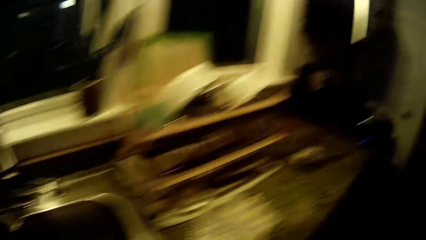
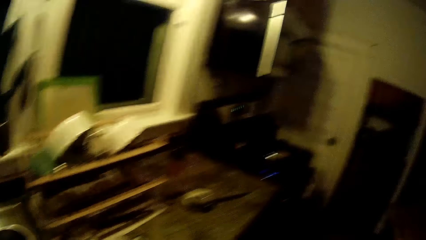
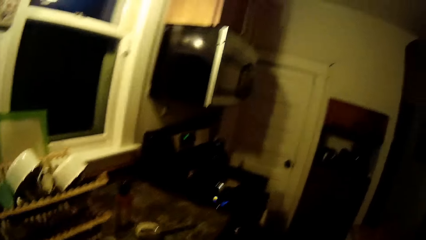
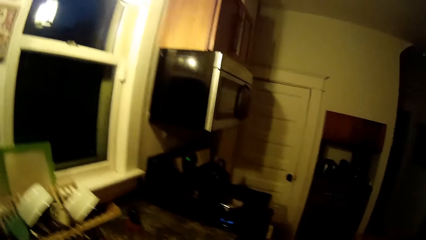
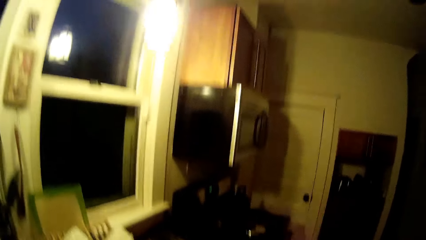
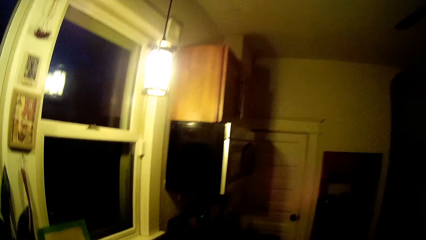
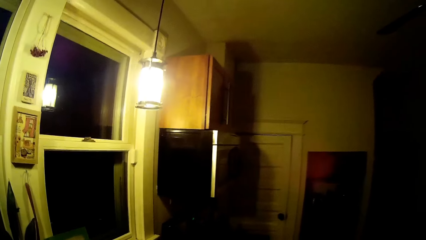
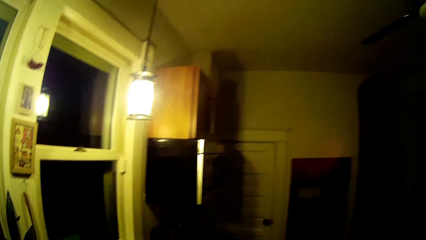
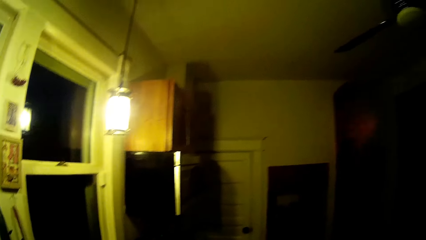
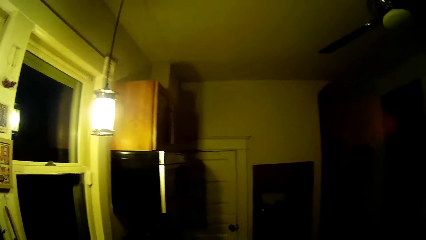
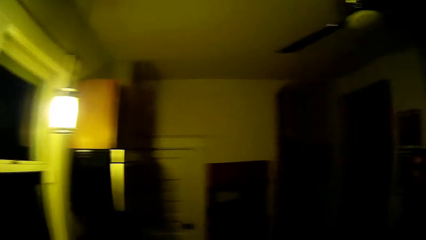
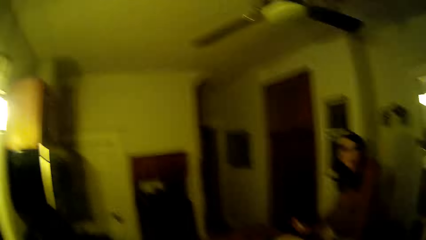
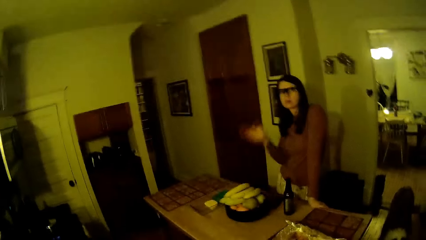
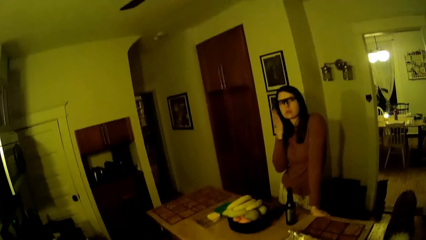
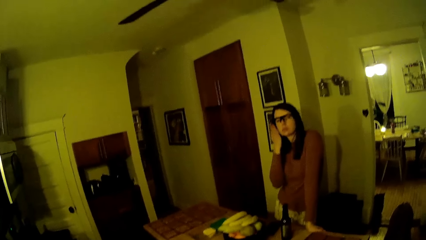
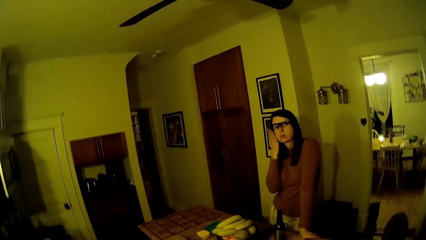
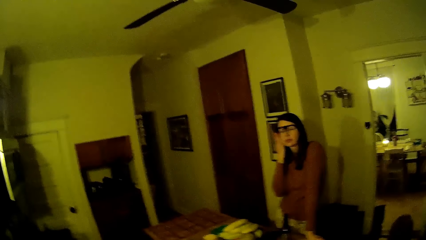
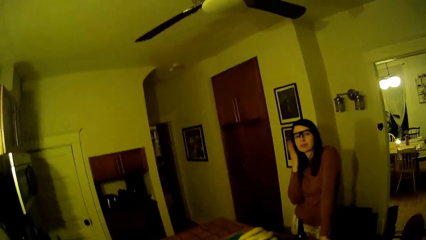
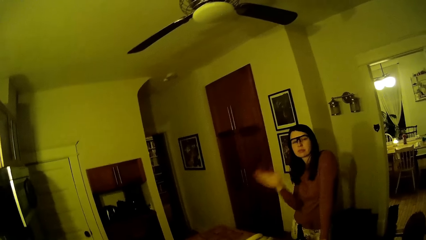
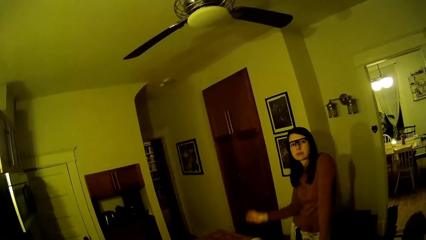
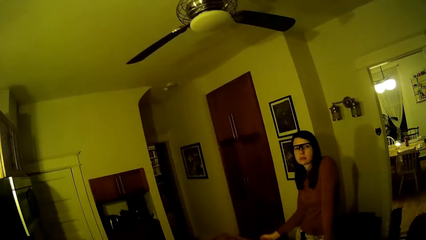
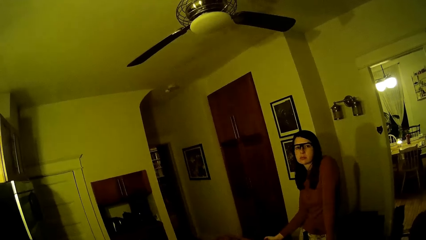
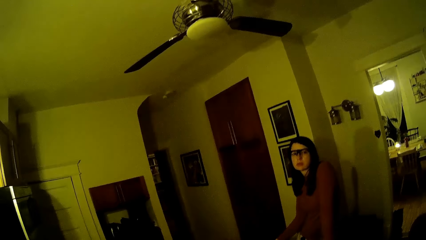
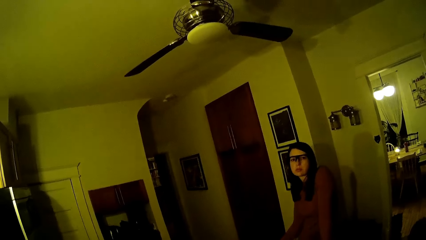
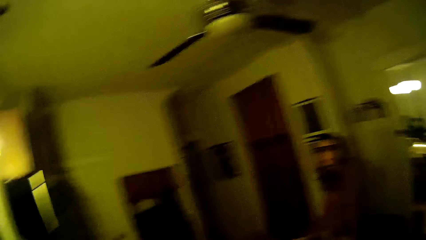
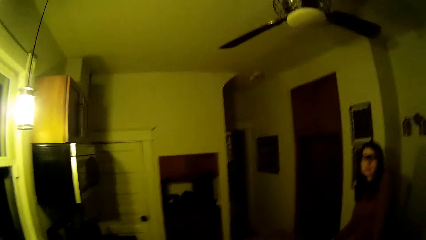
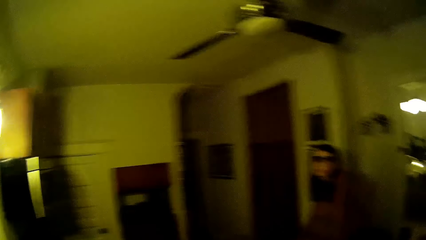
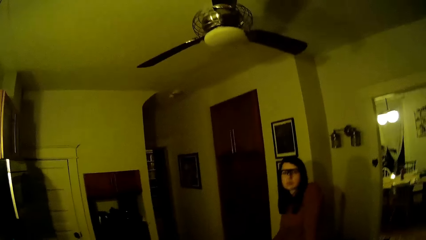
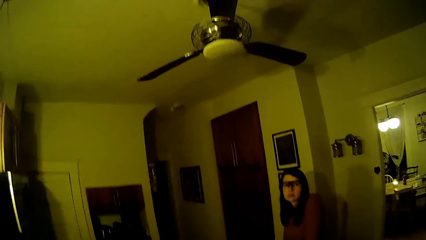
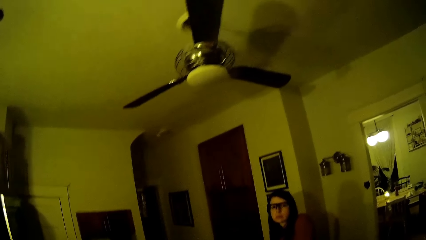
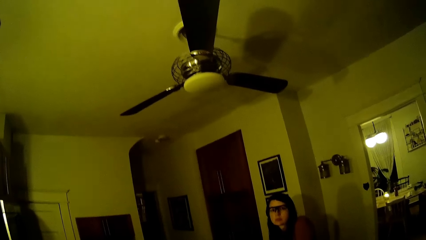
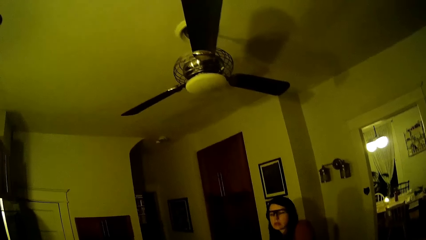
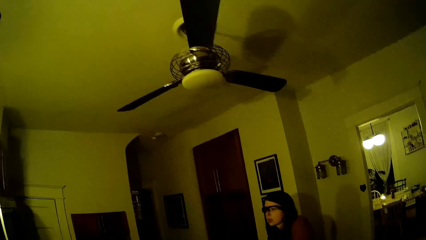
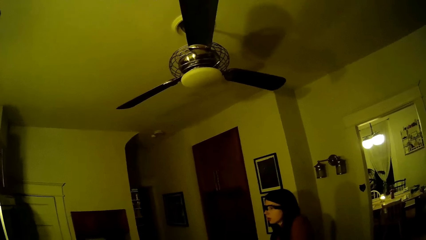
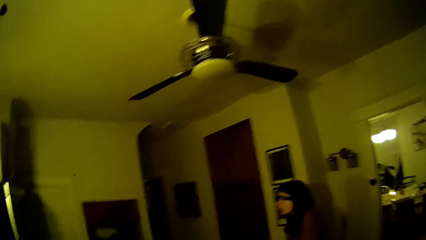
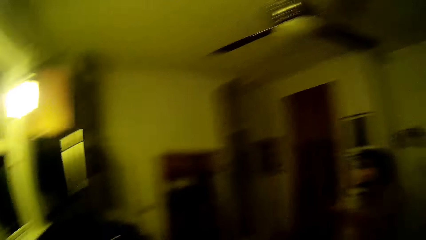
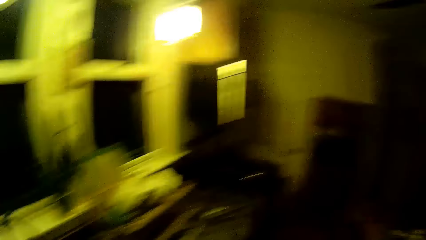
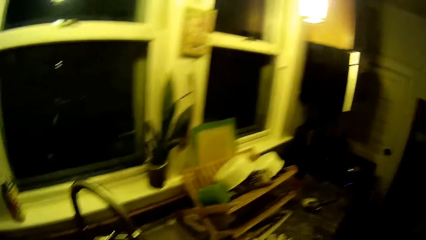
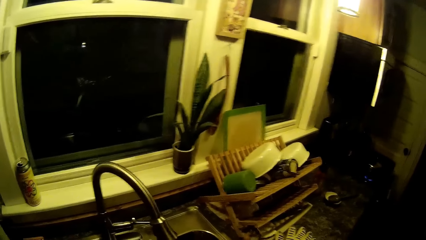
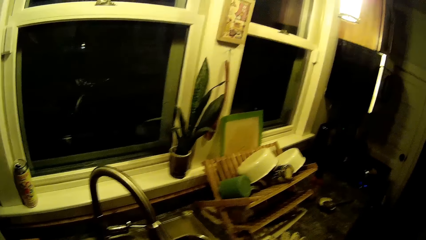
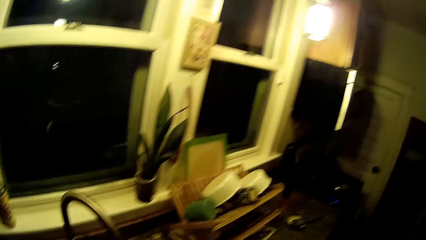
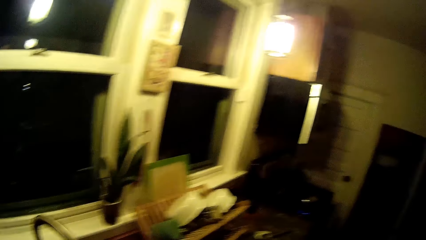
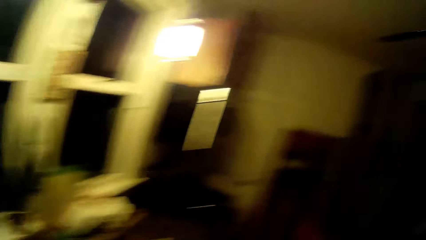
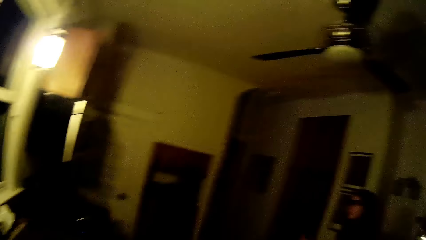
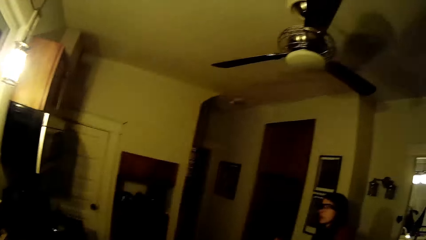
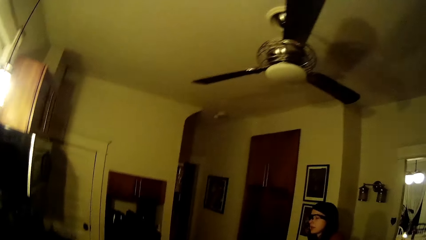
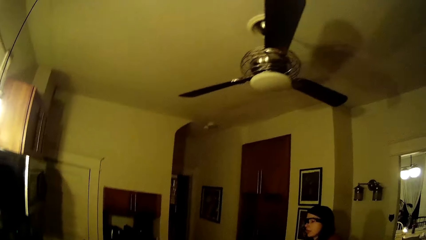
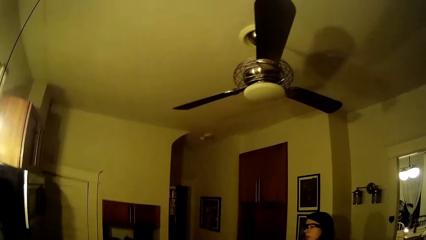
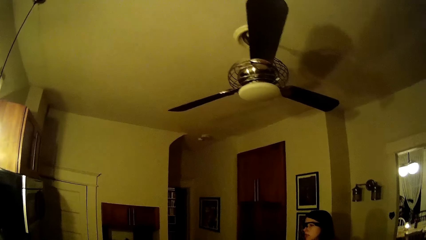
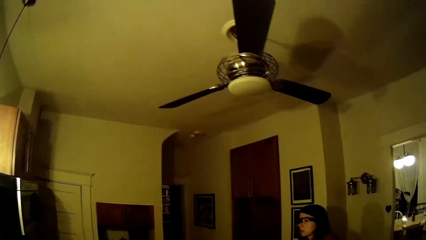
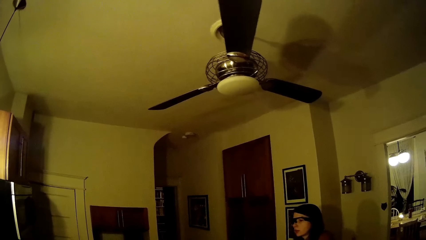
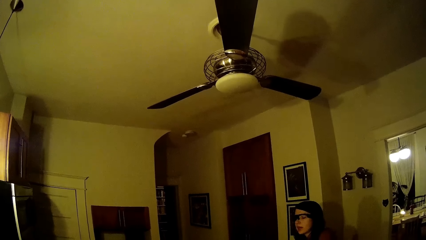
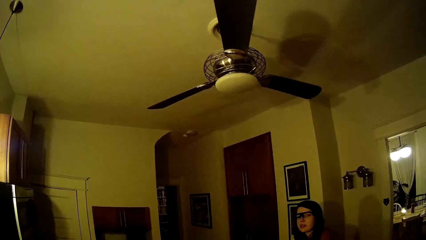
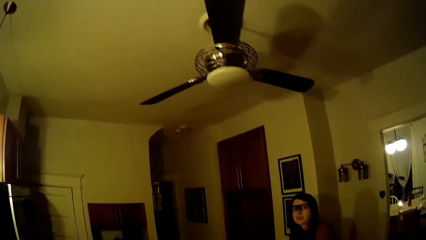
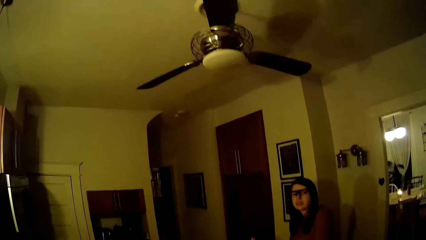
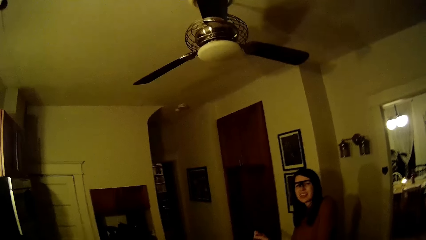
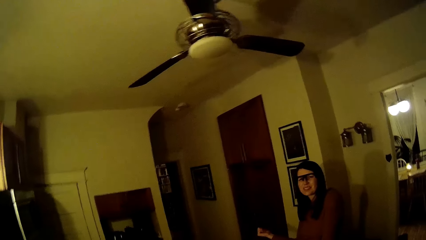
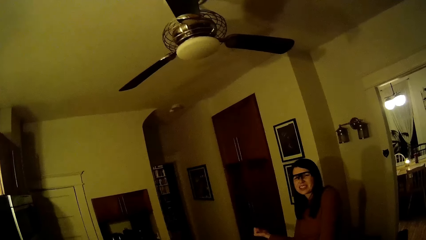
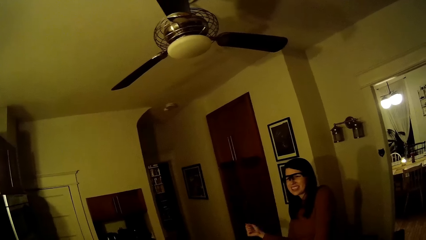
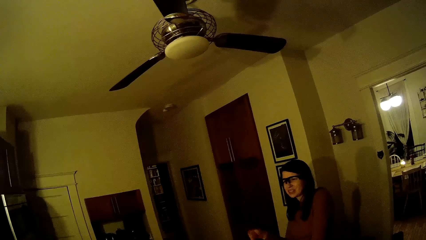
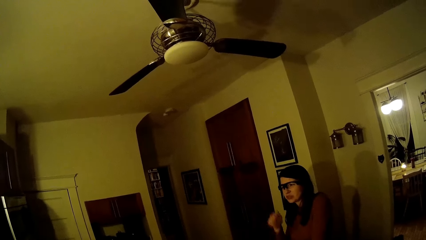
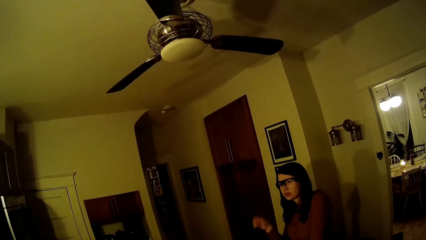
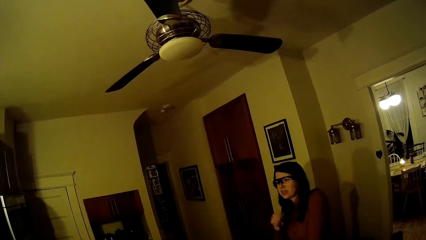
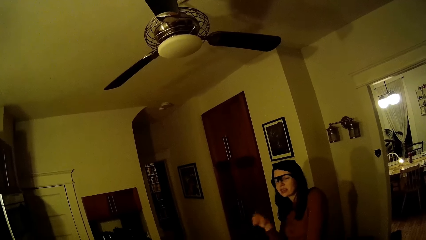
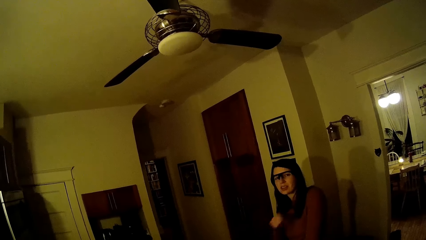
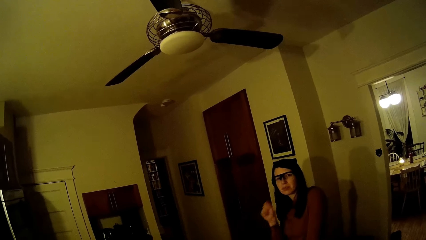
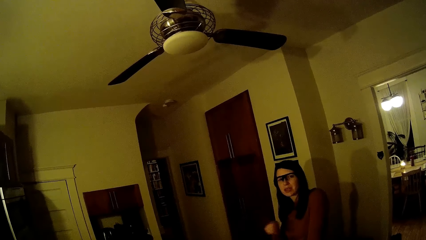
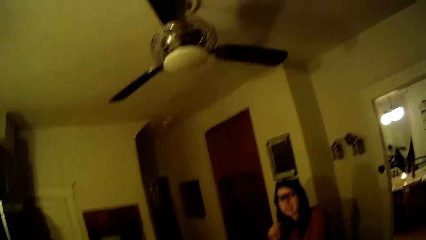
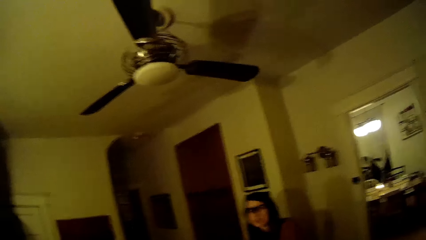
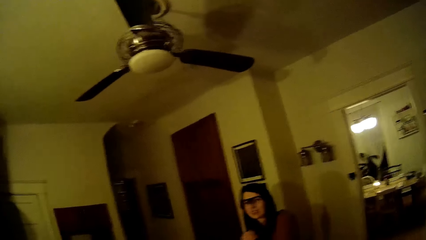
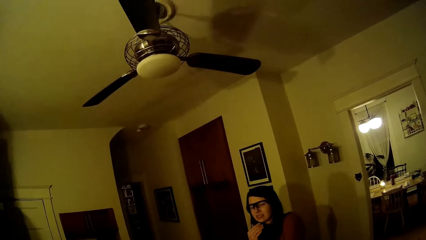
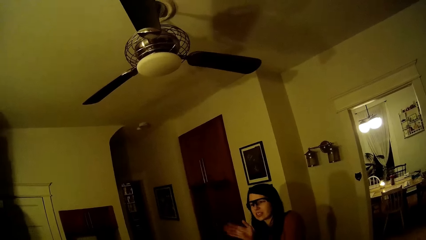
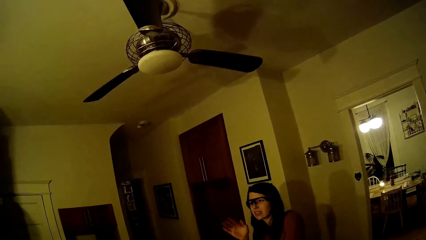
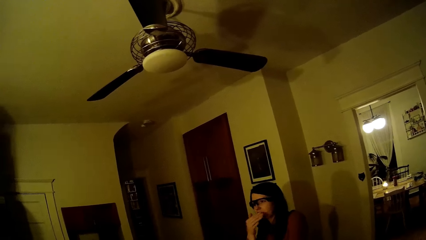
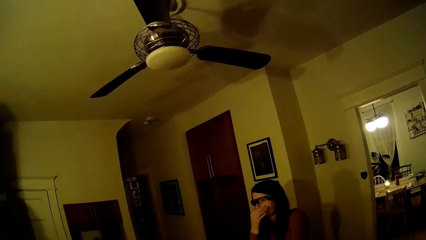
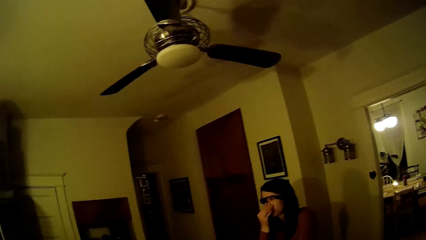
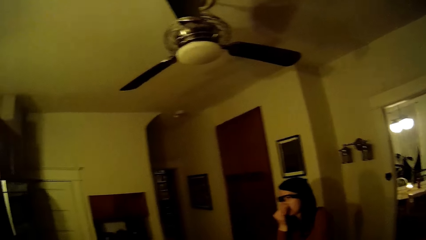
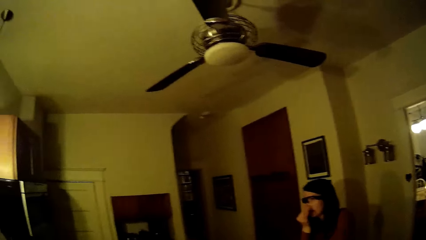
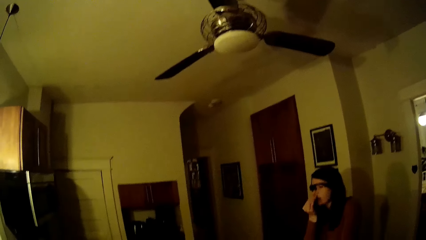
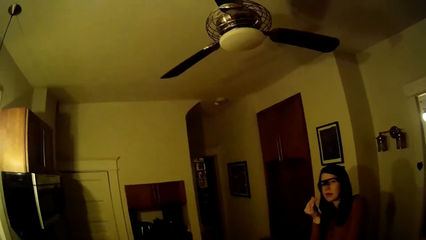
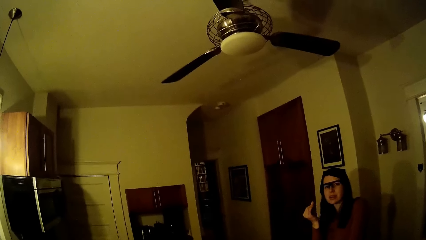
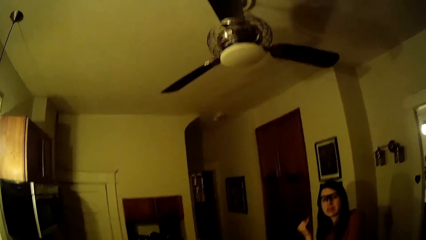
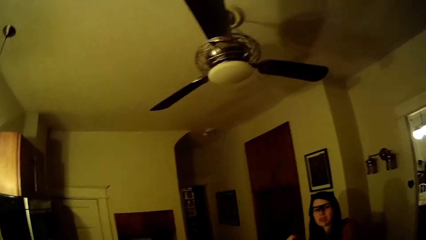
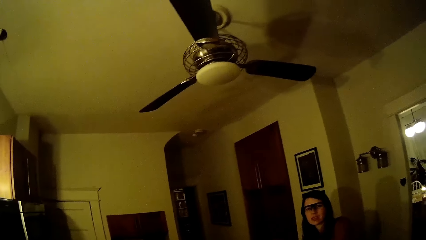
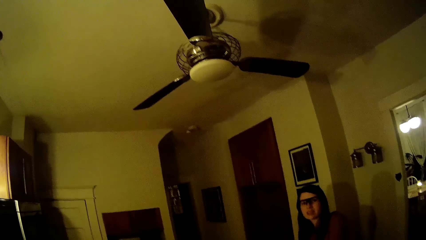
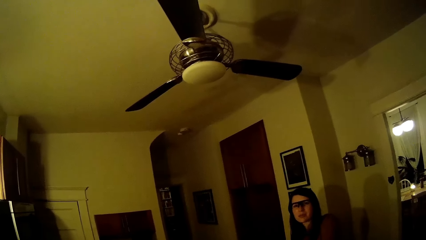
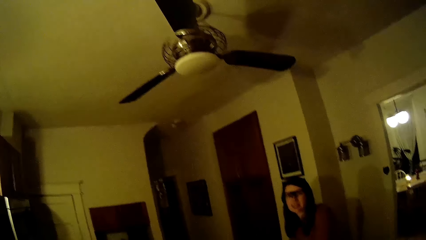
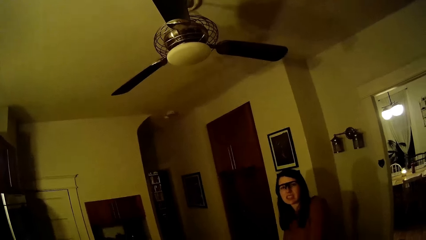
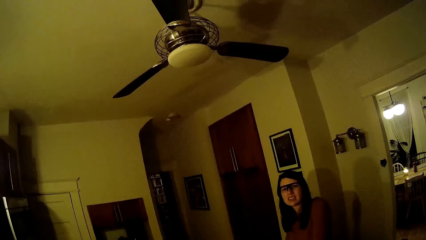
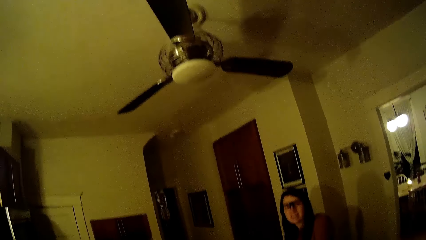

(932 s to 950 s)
The woman removes her right hand from a kitchen counter. She adjusts a pair of glasses on her face with her right hand. A man talks to the camera wearer. The woman drops her right hand on the kitchen counter. The camera wearer walks around the room. They talk to the man.
